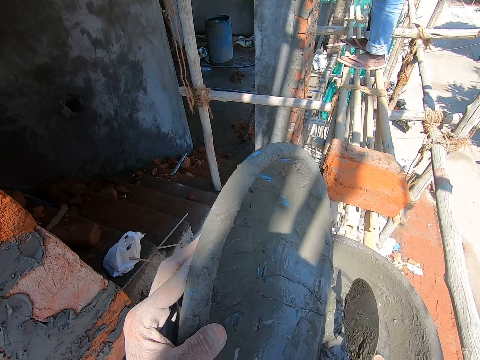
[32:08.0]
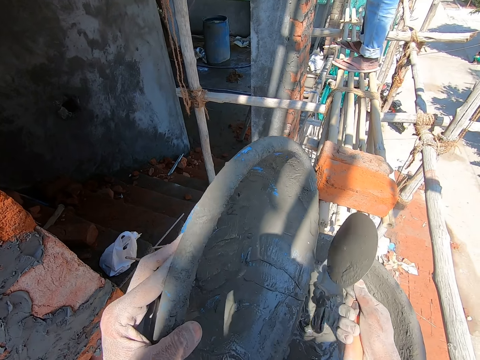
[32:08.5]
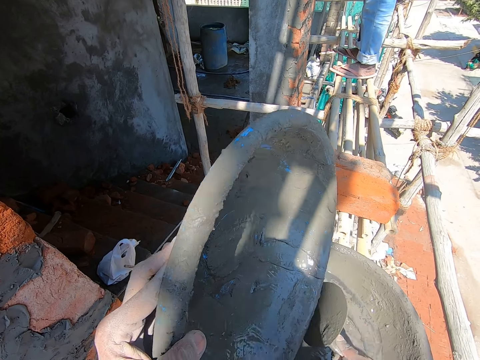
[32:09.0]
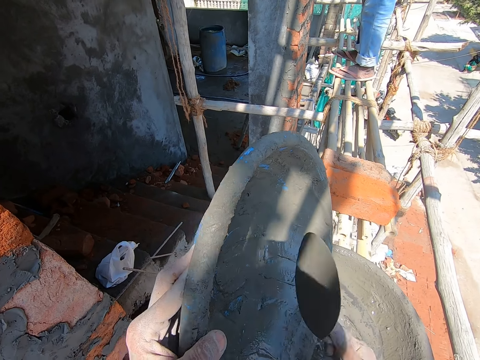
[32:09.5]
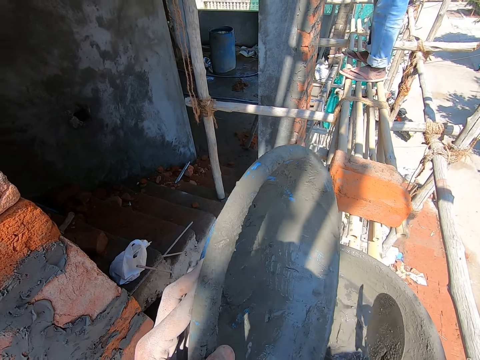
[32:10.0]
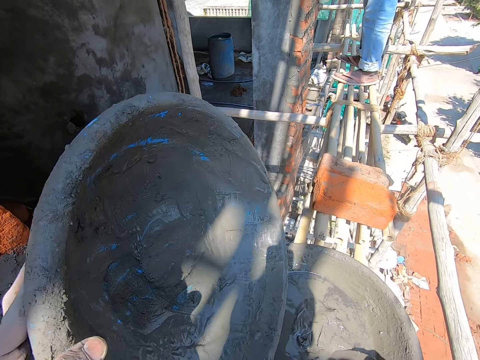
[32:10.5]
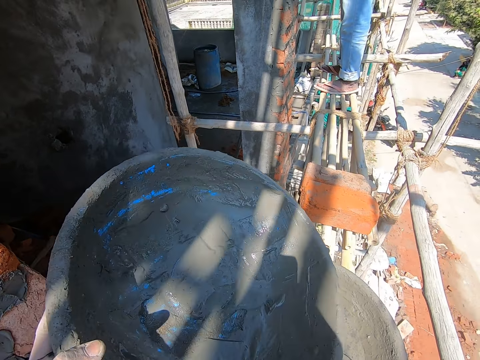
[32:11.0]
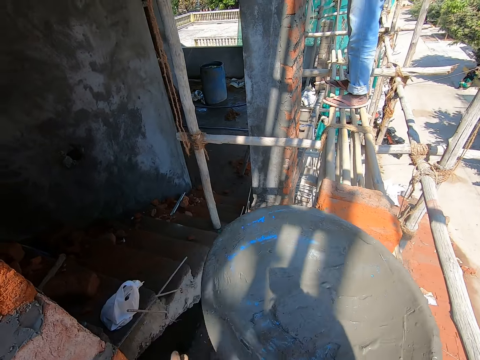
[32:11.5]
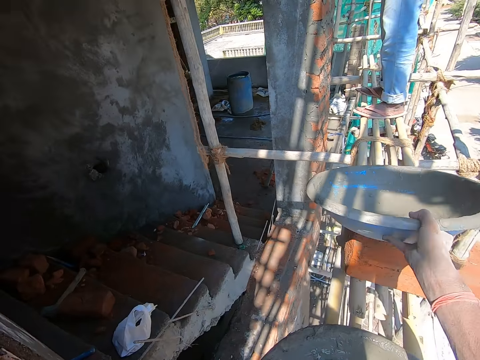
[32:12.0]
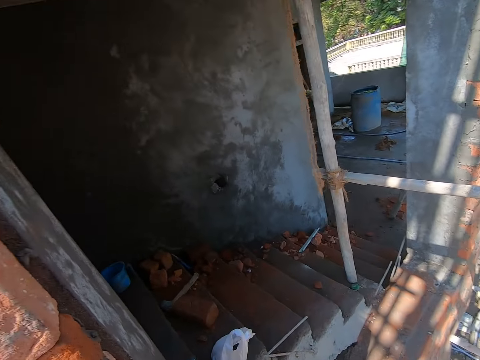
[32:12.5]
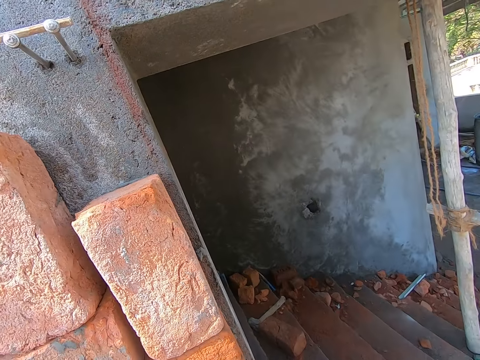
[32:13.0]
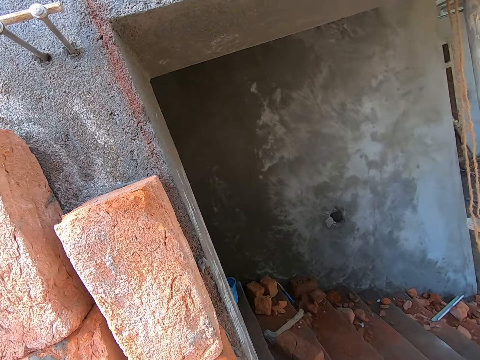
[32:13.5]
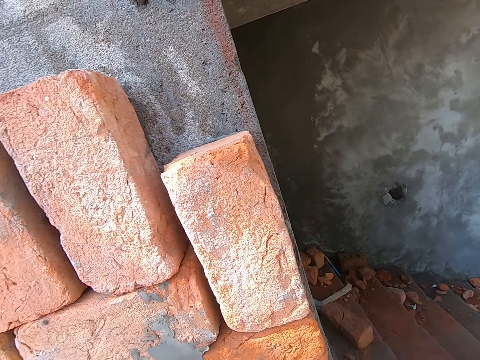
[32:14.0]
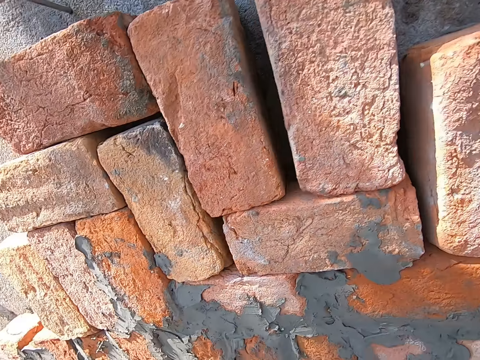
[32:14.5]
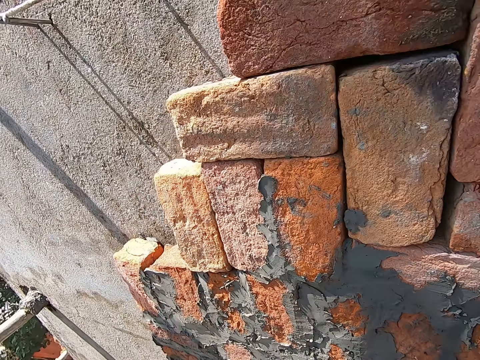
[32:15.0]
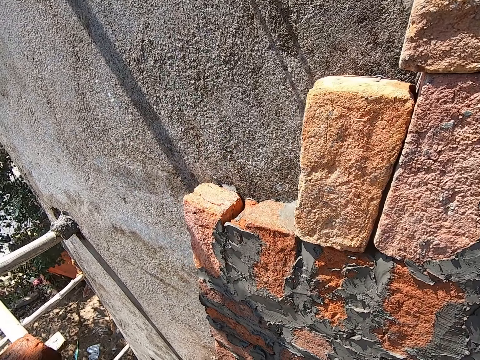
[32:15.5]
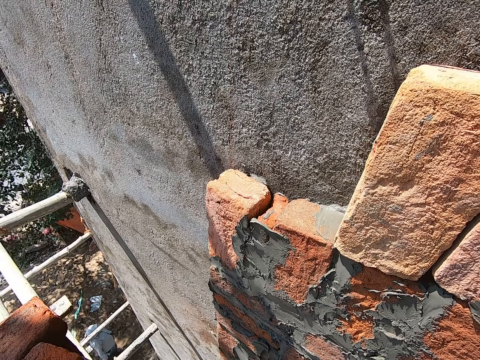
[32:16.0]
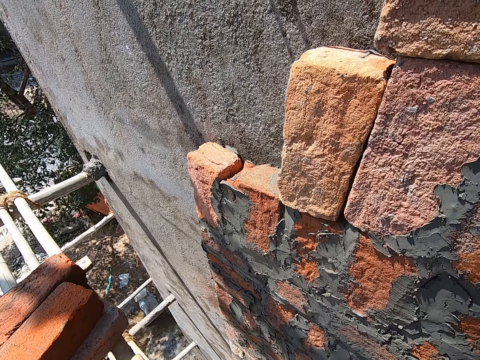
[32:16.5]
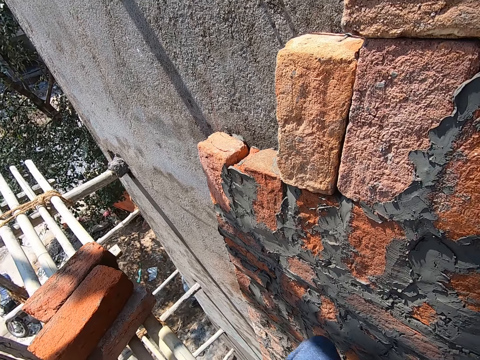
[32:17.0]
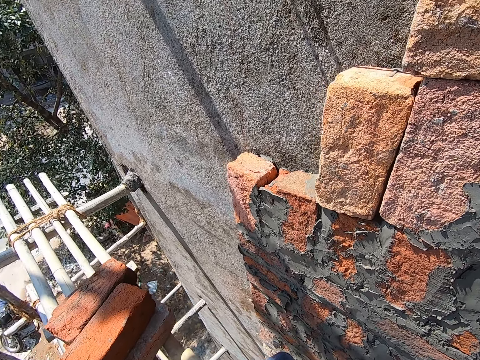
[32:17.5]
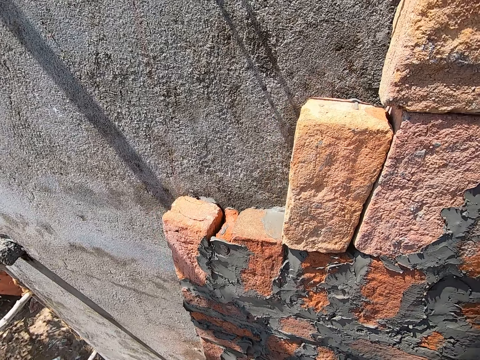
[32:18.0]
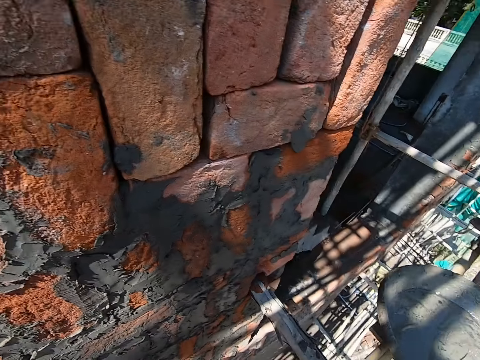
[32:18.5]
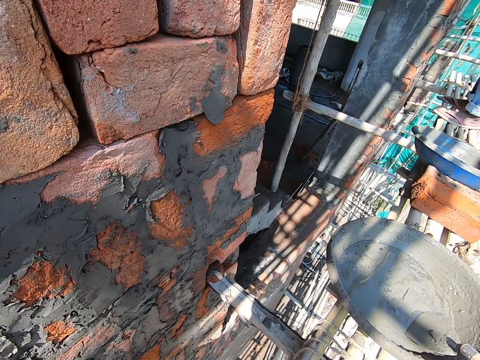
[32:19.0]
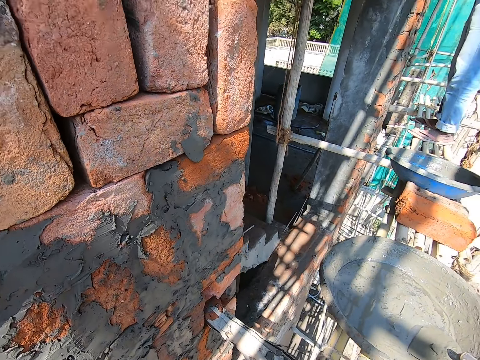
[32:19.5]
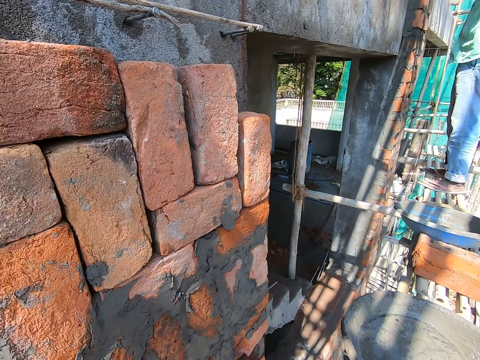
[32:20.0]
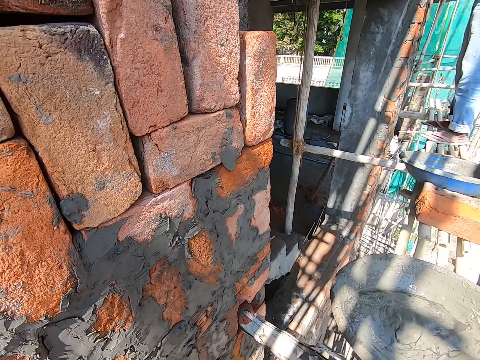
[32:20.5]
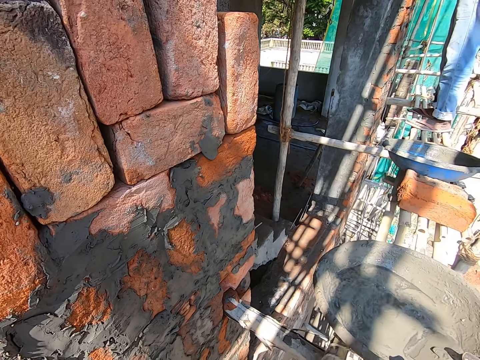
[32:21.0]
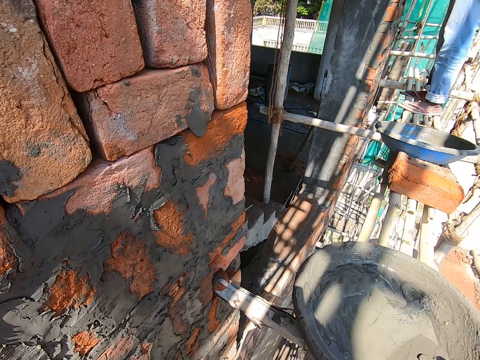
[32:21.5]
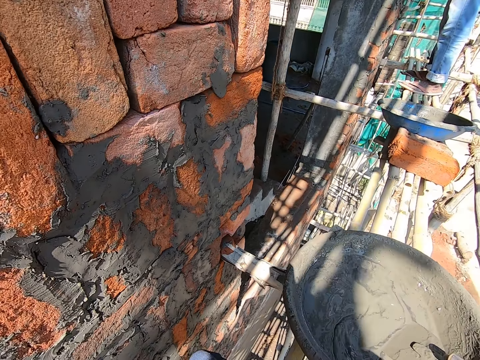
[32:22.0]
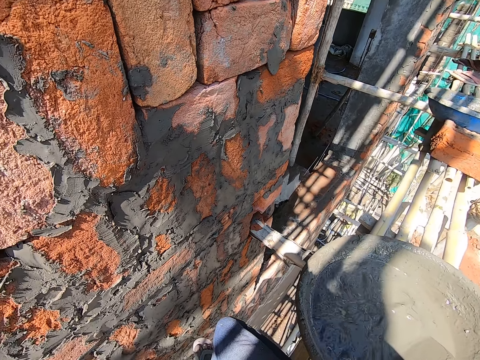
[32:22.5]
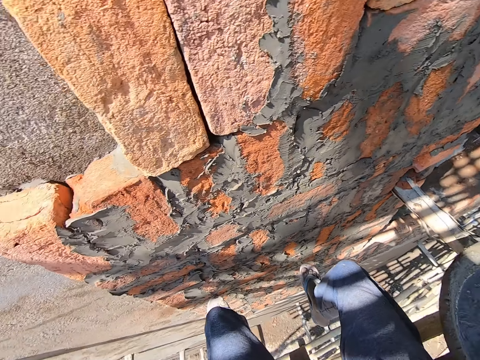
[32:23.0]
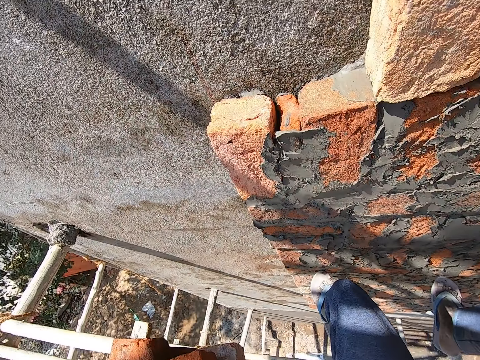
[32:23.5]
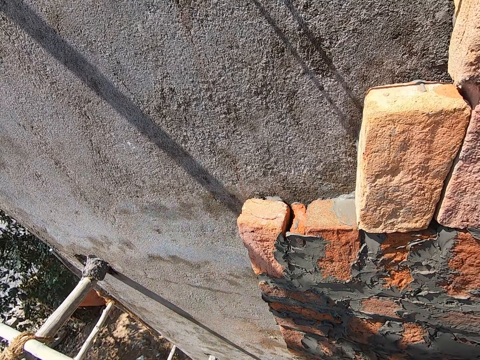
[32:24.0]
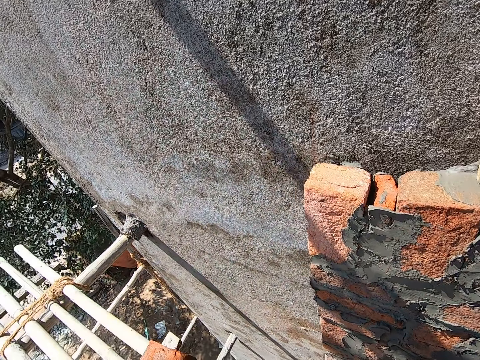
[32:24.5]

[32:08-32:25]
The camera wearer drops the hand trowel in the head pan on the bamboo lift with his right hand. He passes the head pan to his right hand with his left hand. He drops the head pan on the lift with his right hand. He puts the cement mixture on the wood plank. He moves the head pan on the bamboo lift with his right hand. He takes the basin with cement.

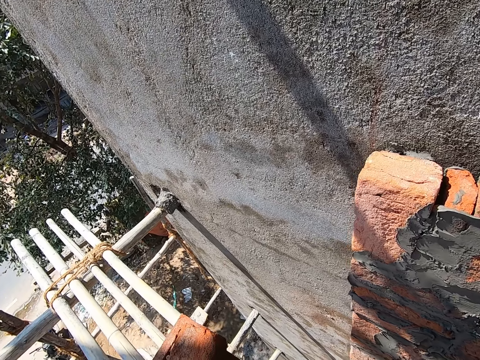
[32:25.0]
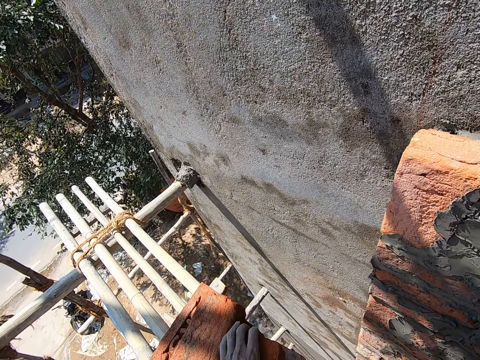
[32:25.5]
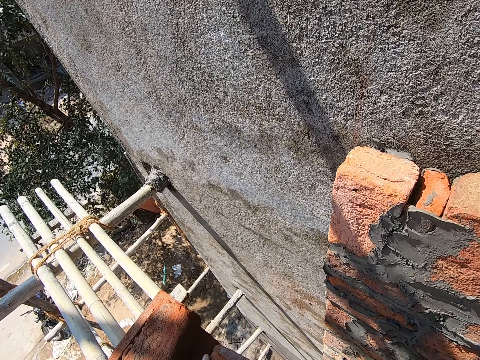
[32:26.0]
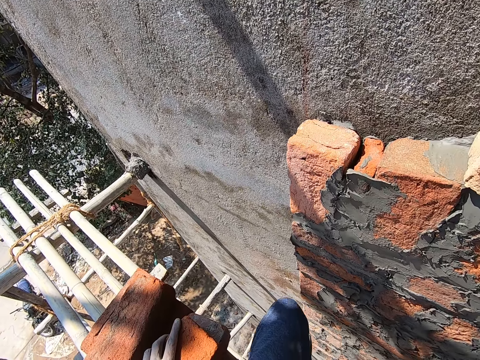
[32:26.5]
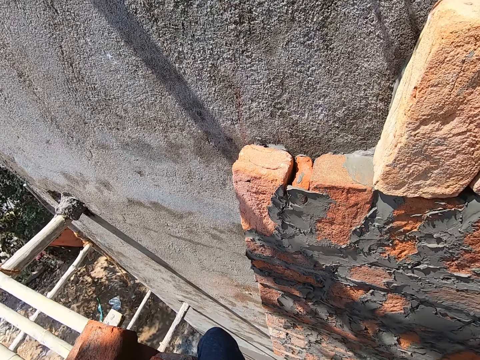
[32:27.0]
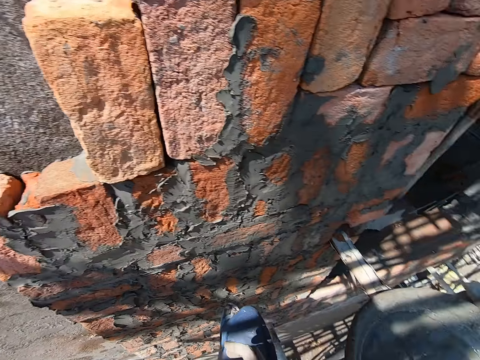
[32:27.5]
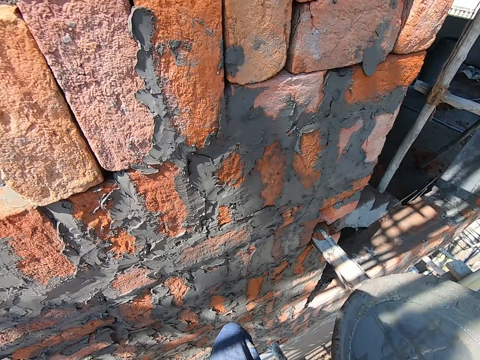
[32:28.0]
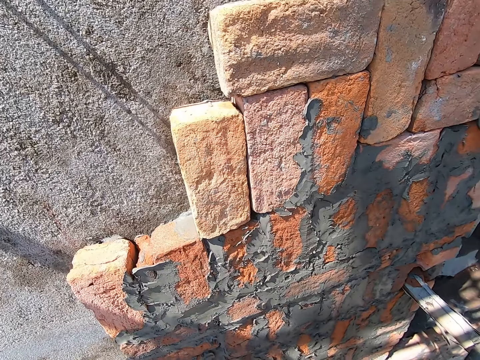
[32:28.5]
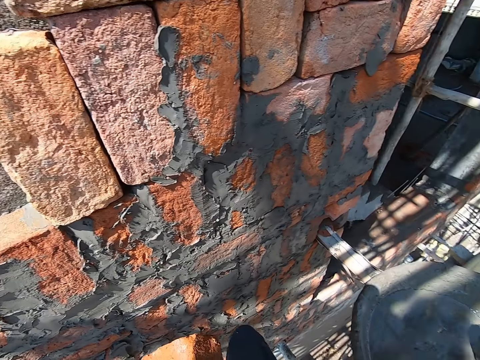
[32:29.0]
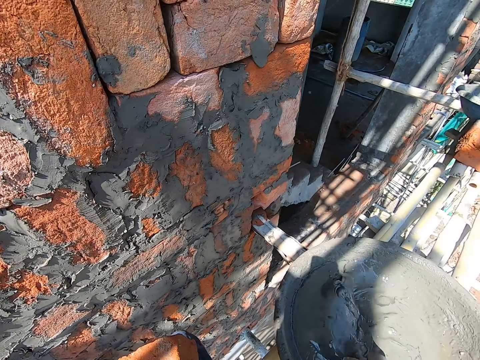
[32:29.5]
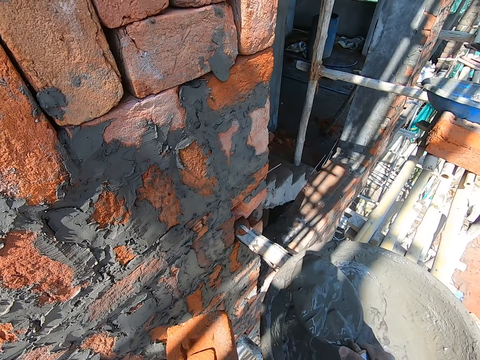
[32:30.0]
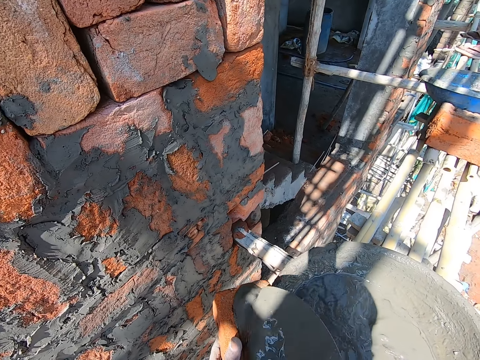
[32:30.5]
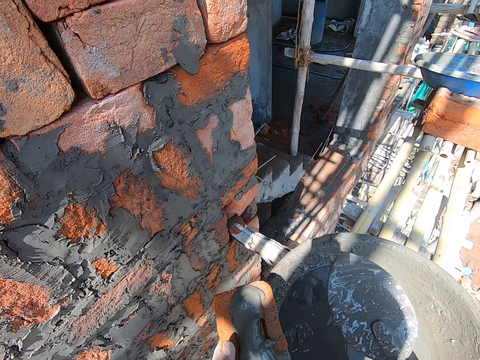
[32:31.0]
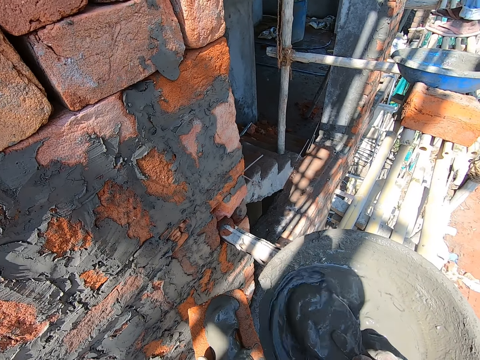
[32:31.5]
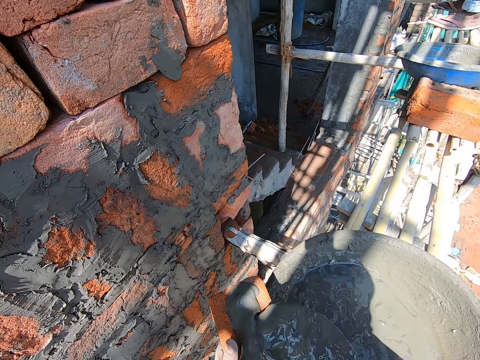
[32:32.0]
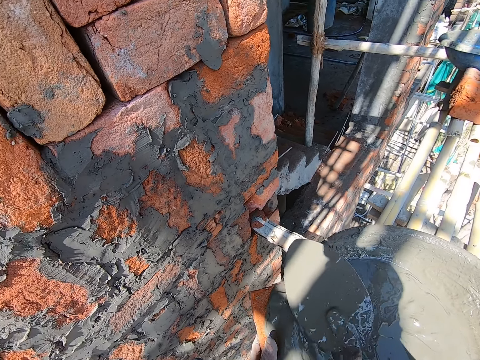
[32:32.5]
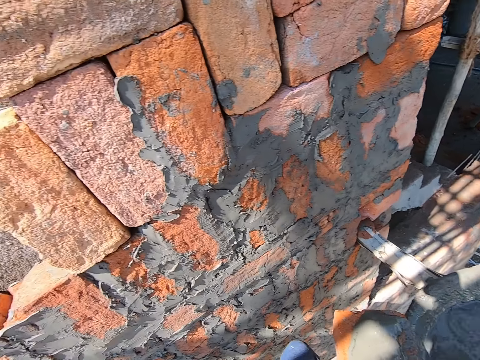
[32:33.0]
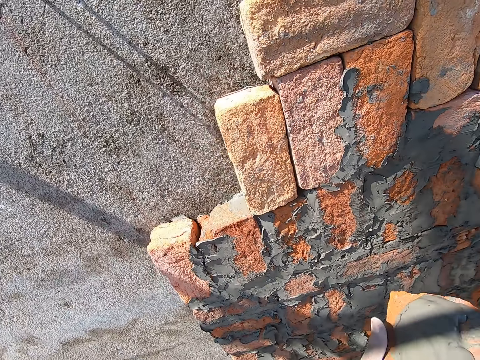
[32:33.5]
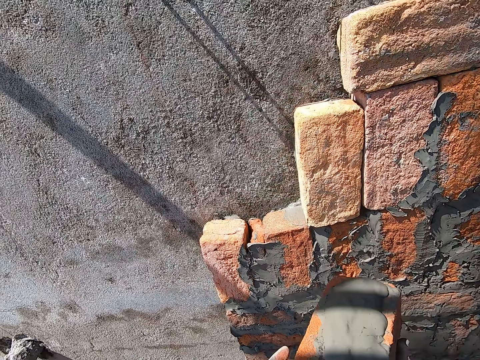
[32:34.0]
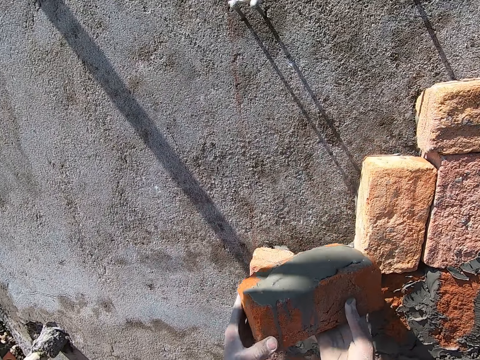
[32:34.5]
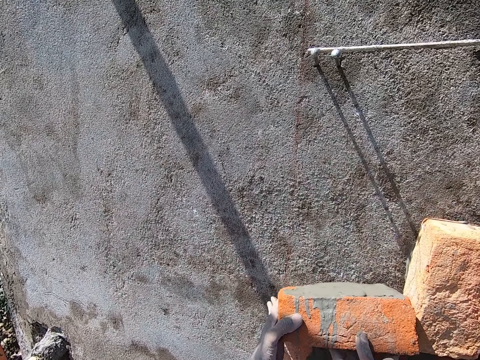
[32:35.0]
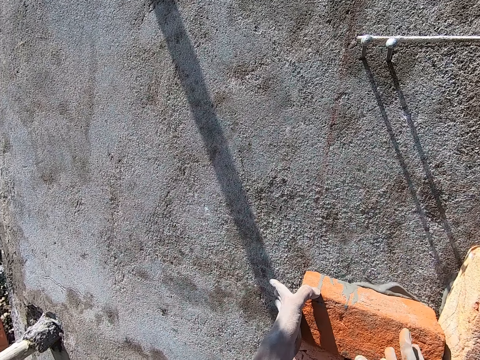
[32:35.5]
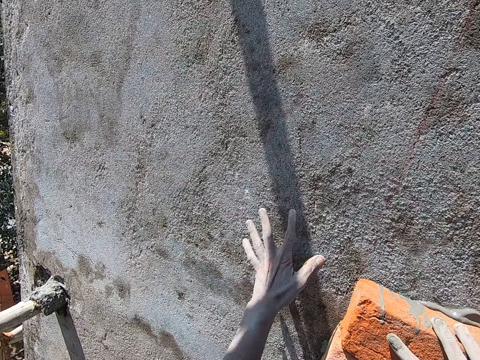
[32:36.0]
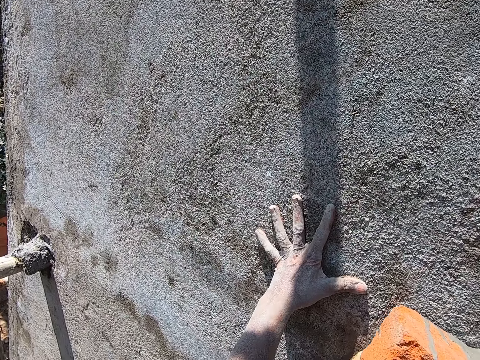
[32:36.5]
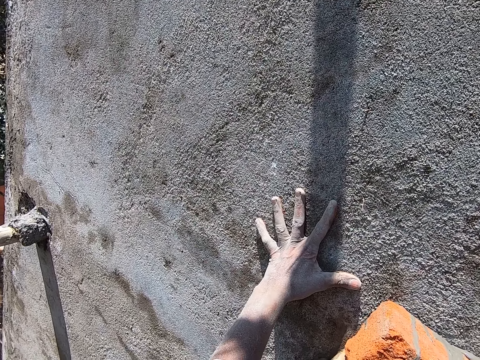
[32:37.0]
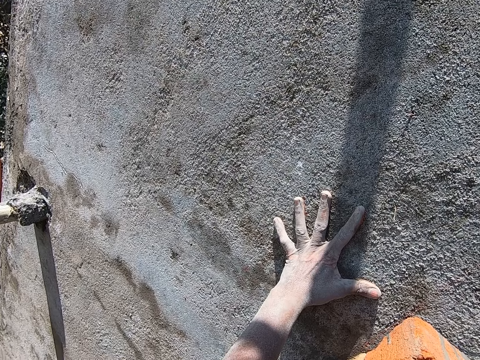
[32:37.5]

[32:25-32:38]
The camera wearer picks the brick from the bricks on the bamboo lift with his left hand. He takes some mortar from the head pan with the hand trowel in his right hand. He pours the mortar on the brick with the hand trowel in his right hand. He takes some mortar from the head pan with the hand trowel in his right hand. He pours the mortar on the brick with the hand trowel in his right hand. He drops the hand trowel in the head pan with his right hand. He places the brick on some bricks on a wall with both hands.
